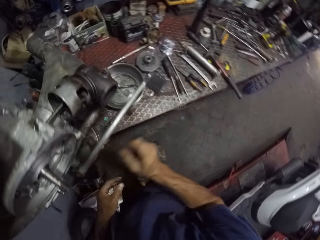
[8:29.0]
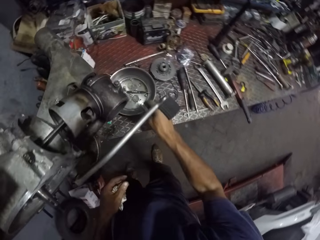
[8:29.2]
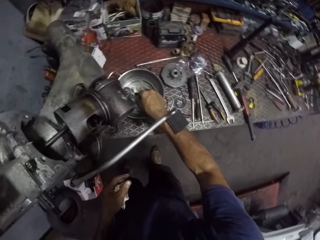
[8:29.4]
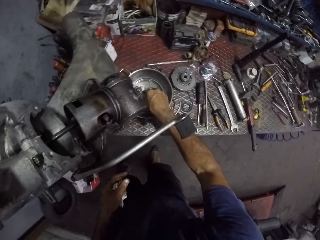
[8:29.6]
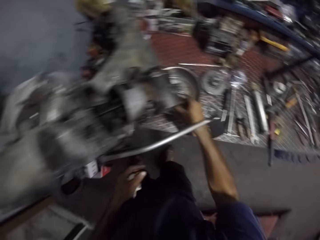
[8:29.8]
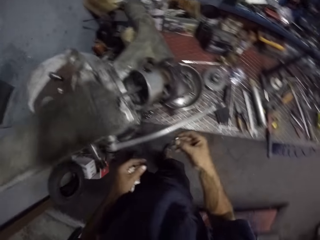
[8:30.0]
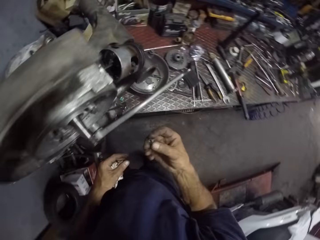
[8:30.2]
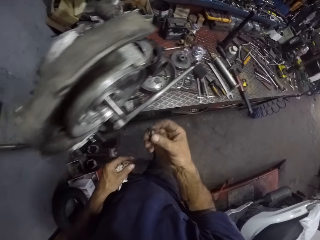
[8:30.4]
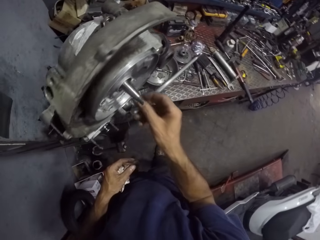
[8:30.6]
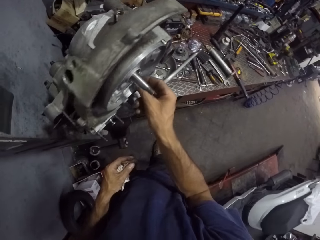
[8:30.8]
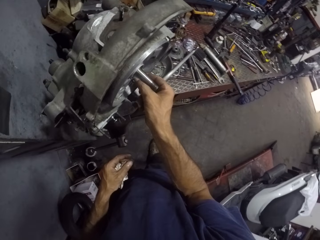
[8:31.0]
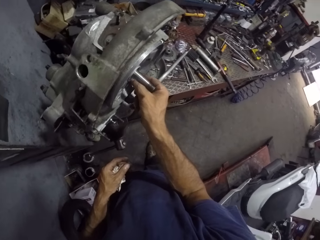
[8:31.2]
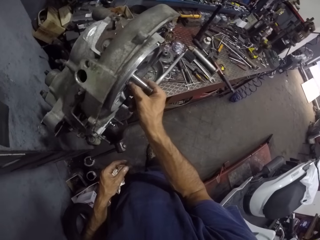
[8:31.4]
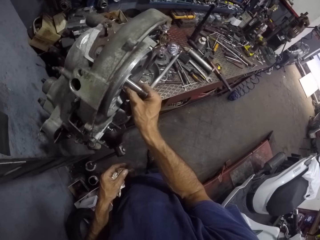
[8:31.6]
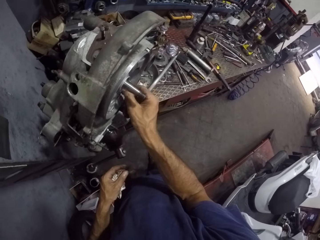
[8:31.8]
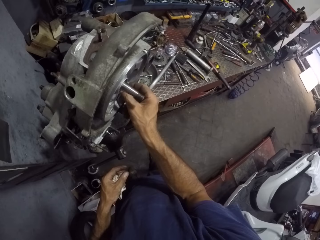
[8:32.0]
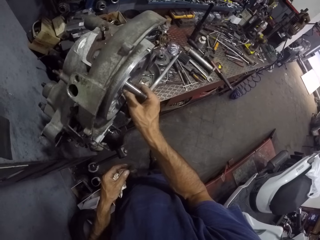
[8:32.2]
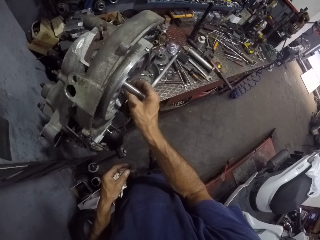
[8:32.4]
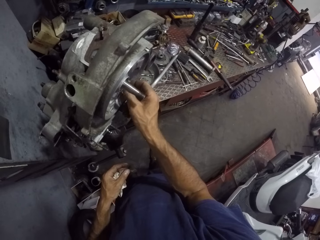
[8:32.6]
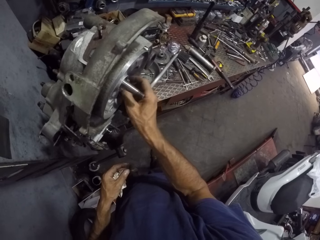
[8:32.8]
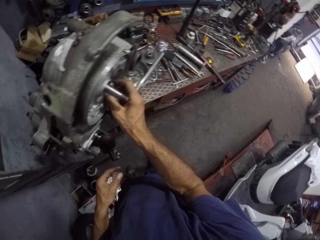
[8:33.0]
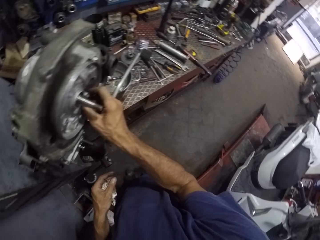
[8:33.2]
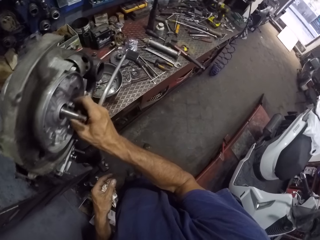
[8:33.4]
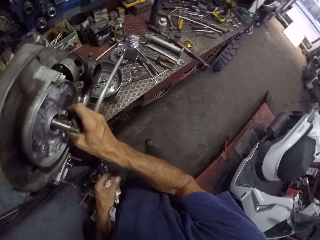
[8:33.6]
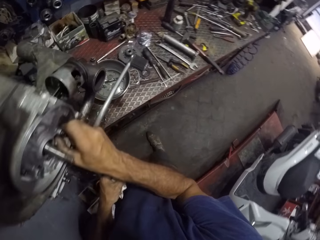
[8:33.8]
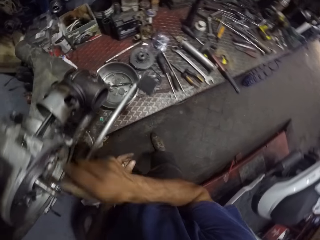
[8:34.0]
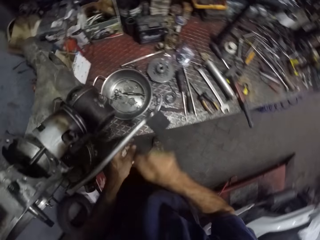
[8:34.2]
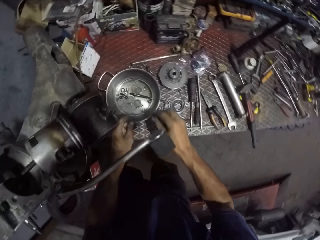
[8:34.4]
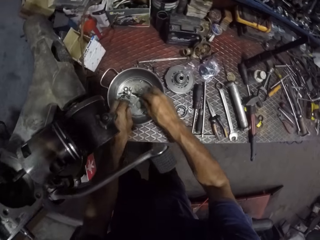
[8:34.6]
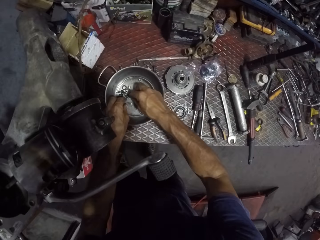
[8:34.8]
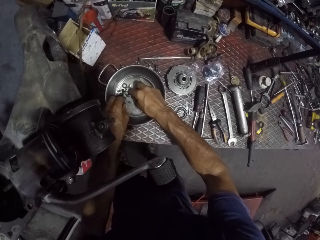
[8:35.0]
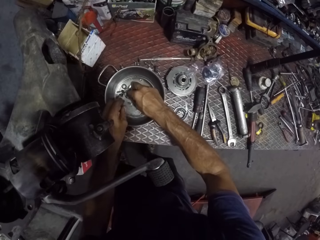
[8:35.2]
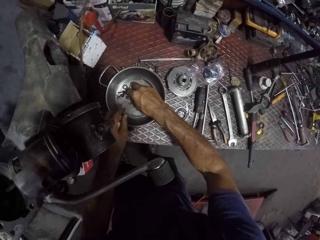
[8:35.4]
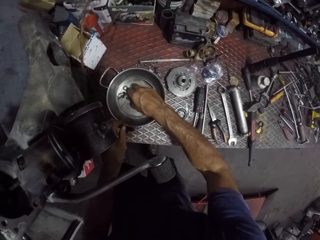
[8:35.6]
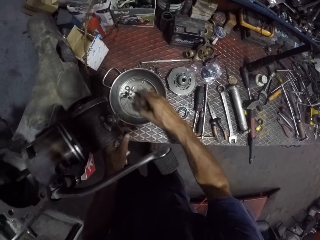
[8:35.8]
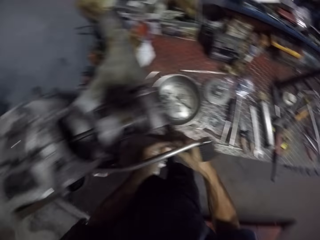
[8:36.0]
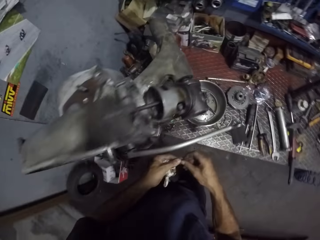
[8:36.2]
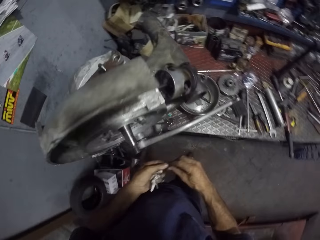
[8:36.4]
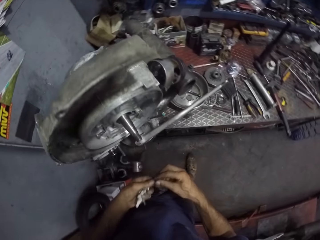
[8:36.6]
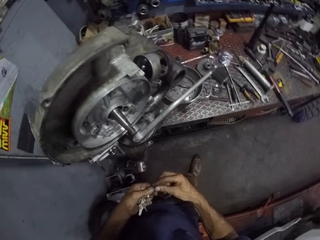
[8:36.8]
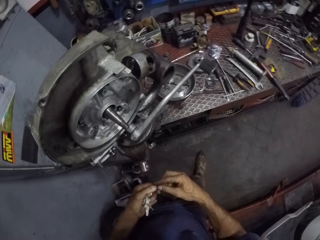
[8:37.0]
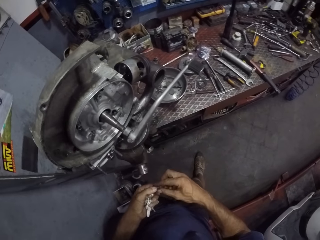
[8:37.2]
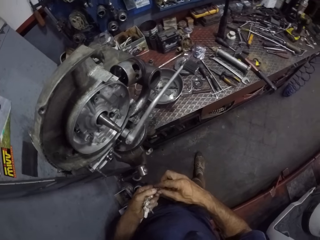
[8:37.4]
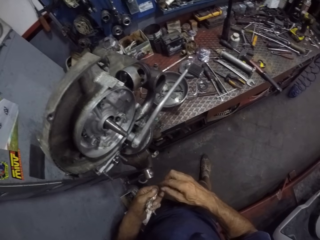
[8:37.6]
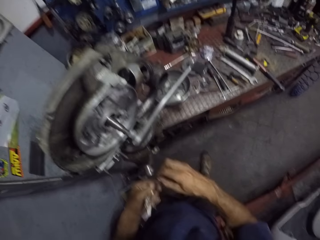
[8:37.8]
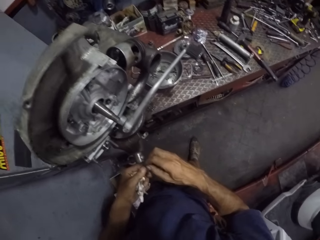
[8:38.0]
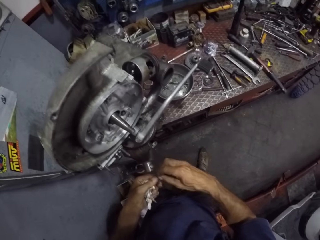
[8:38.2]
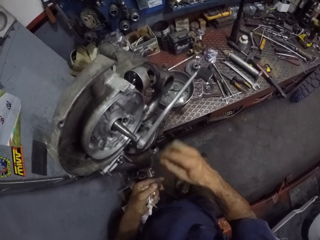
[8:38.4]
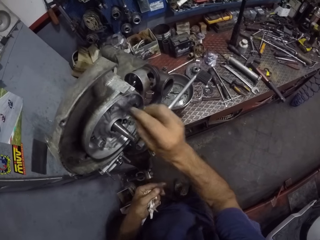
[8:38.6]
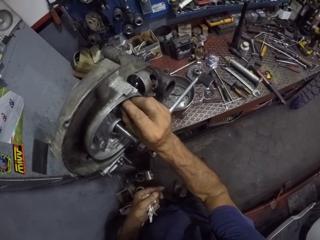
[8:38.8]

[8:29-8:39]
The camera wearer picks a nut from the pan with his right hand. He screws the nut into a part of the engine with his right hand. He picks a nut from the pan with his right hand. He cleans the nut with both hands.

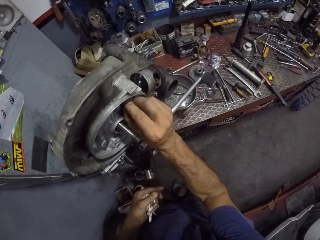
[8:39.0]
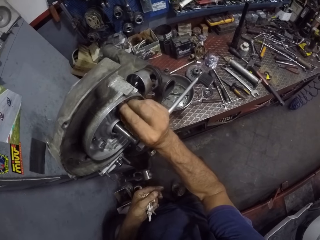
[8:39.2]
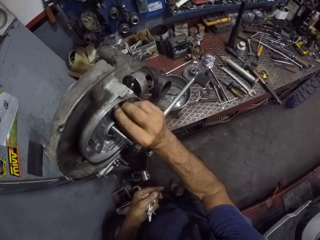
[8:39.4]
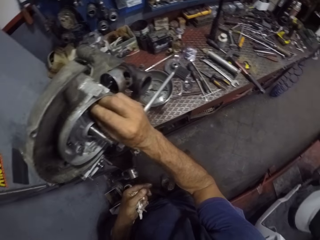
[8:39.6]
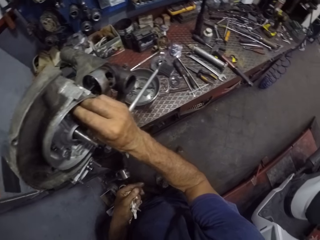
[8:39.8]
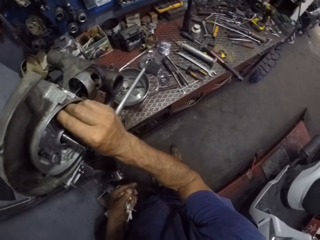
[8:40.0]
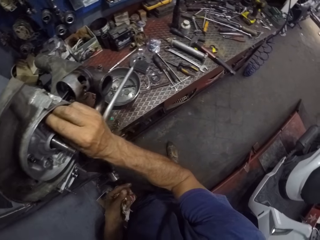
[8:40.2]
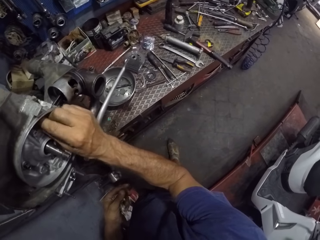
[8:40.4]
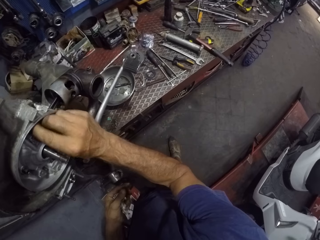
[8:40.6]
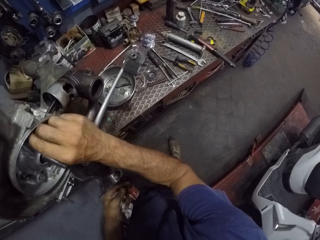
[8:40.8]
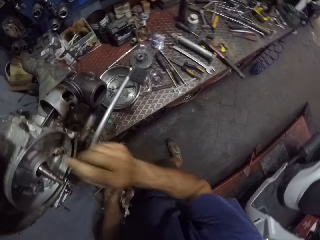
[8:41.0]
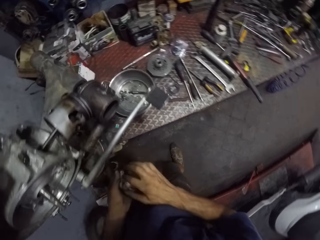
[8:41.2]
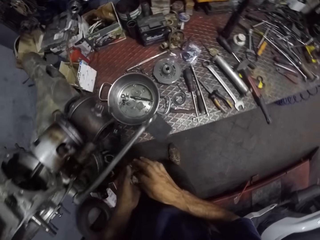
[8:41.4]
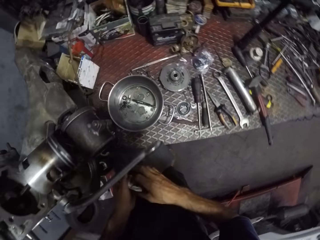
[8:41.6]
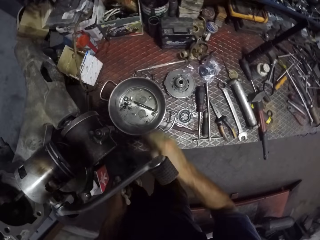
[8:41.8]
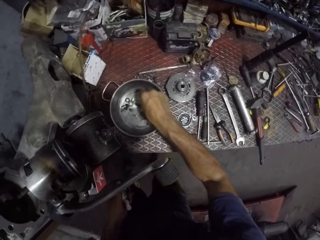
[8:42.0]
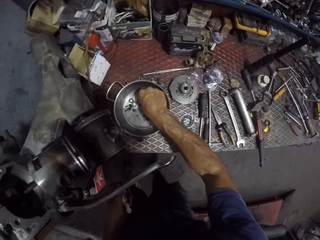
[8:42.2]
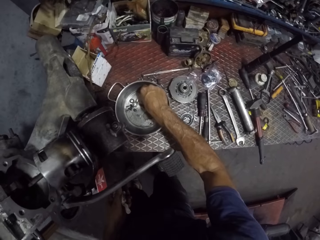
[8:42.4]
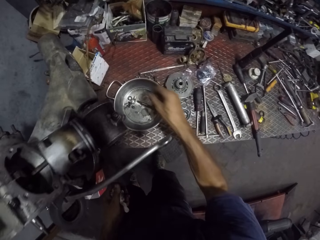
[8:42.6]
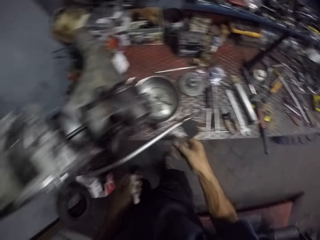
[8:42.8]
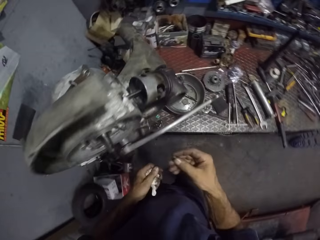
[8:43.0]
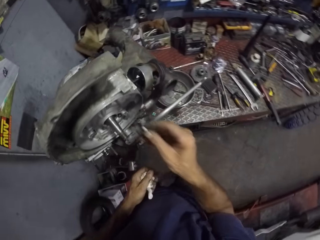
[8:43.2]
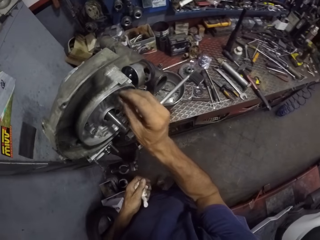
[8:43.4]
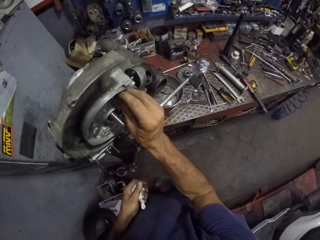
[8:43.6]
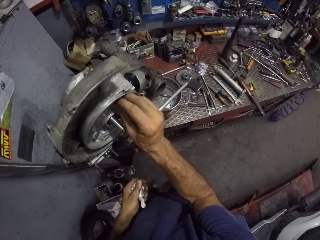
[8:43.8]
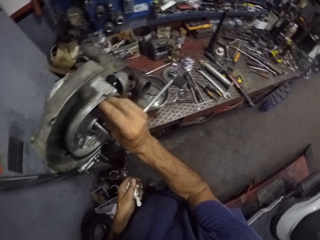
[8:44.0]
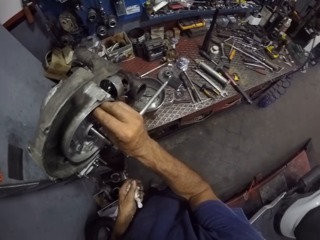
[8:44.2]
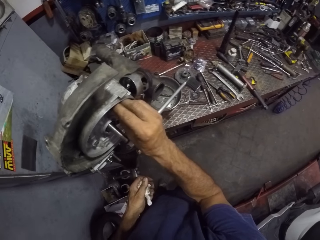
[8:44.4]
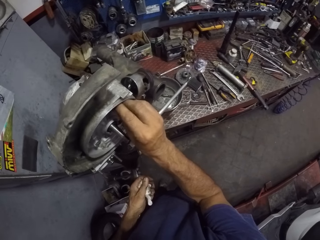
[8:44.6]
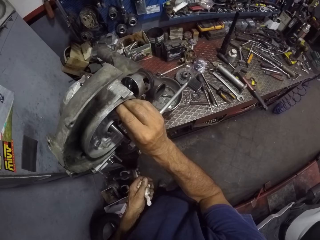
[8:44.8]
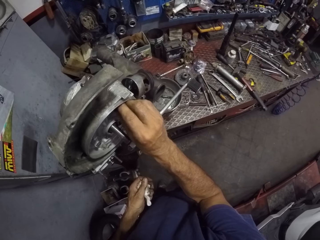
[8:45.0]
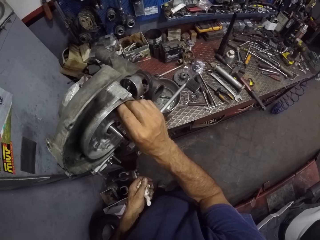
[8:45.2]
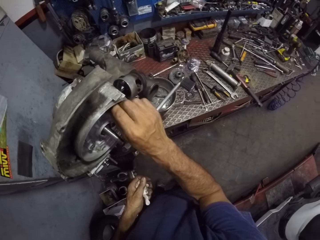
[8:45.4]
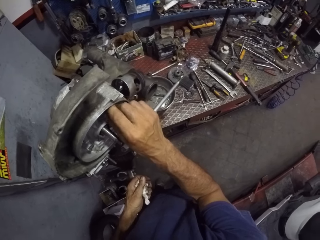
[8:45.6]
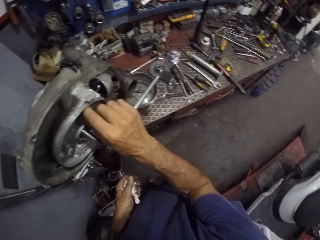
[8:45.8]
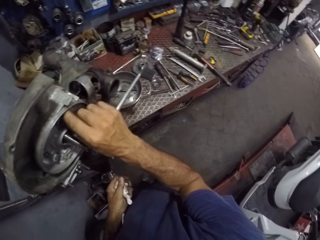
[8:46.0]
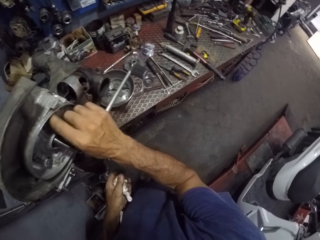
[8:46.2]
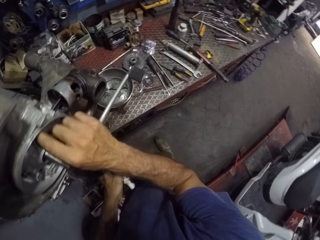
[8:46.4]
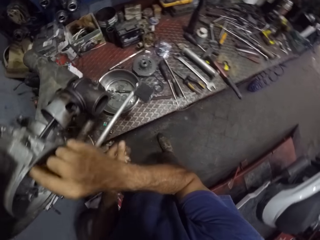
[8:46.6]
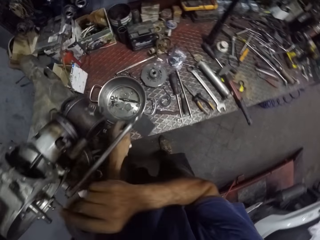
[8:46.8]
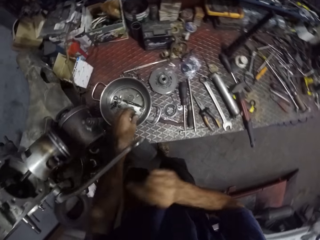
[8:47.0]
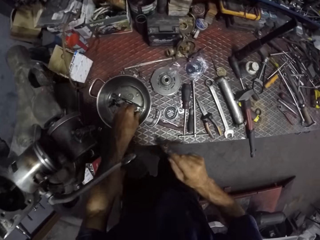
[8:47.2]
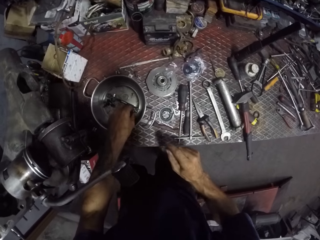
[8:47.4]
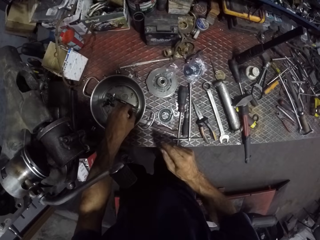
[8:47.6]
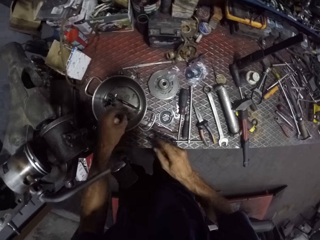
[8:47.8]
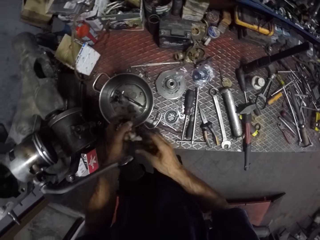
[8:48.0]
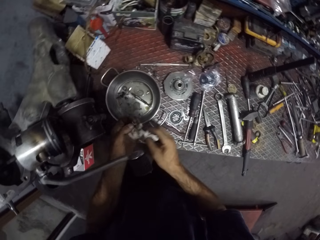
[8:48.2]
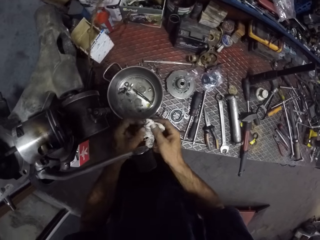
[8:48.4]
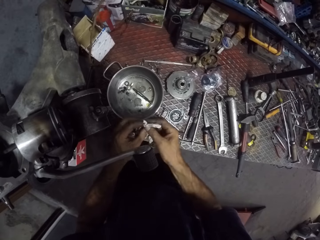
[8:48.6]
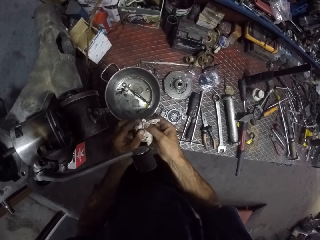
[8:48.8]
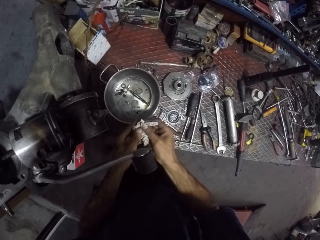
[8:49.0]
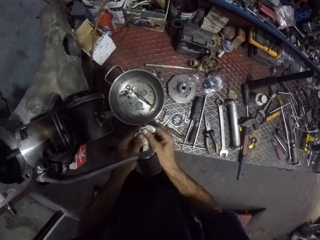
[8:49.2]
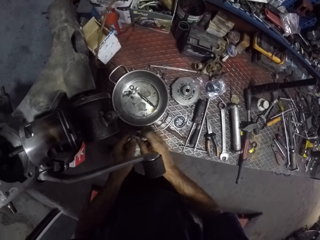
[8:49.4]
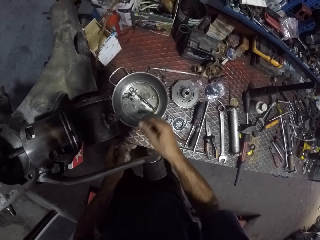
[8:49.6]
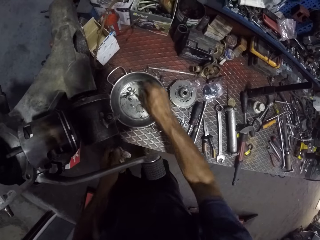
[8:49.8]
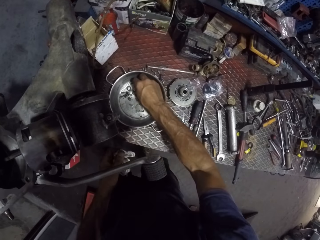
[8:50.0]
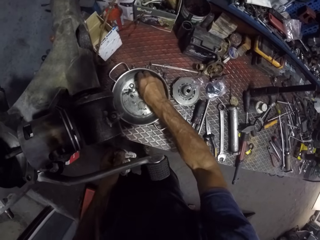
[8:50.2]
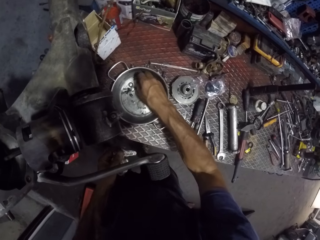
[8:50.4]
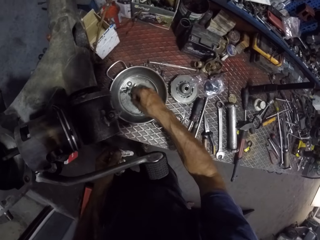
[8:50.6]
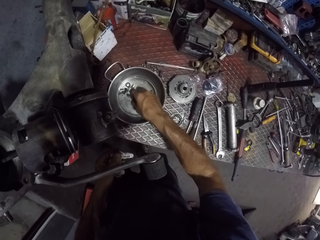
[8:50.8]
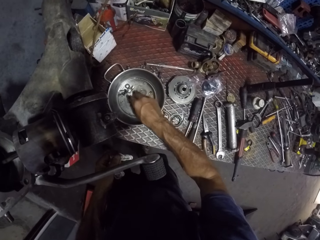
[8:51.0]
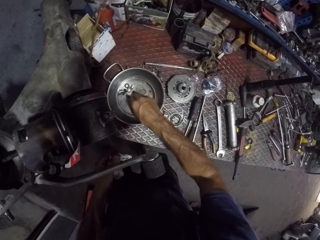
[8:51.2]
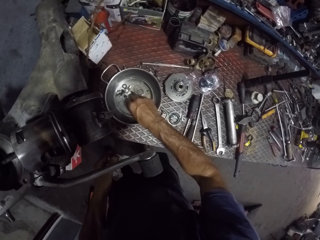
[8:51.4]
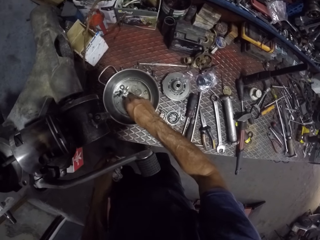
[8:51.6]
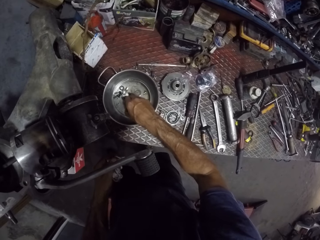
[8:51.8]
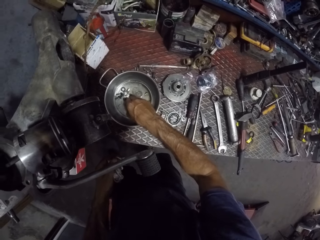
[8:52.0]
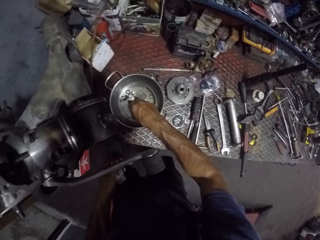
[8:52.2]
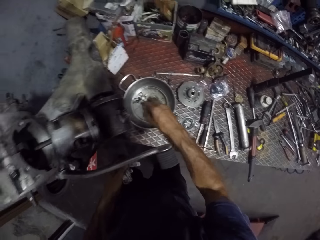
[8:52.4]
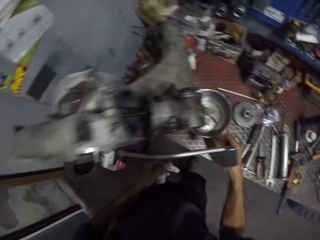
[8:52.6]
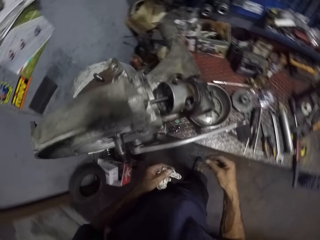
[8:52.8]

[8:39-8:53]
The camera wearer screws the nut or bolt into a part of the engine with his right hand. He cleans his right hand with the tissue on his left hand. He picks a nut from the pan with his right hand. He screws the nut into a part of the engine with his right hand. He picks a nut from the pan with his left hand. He wipes the bolt. He picks a nut from the pan with his right hand.
